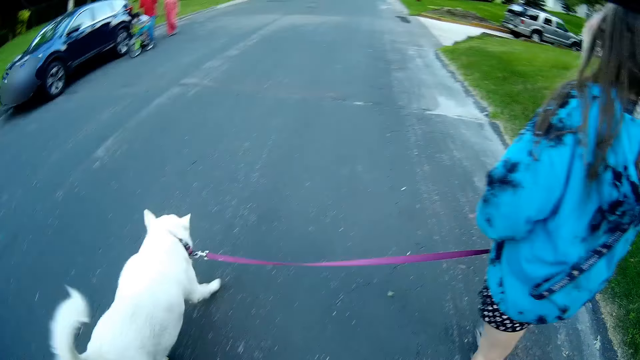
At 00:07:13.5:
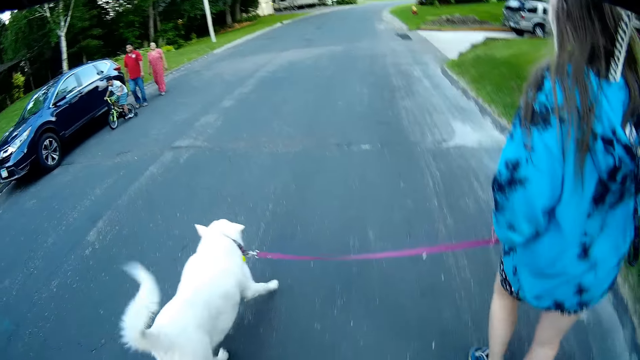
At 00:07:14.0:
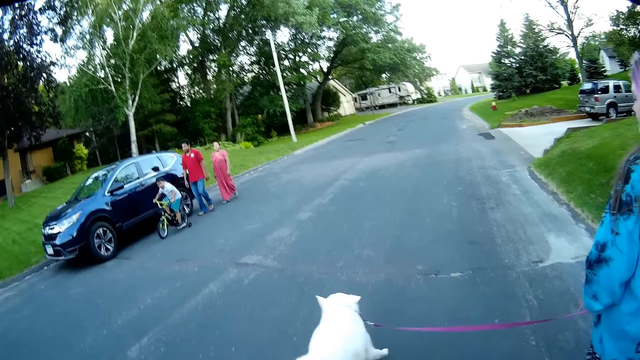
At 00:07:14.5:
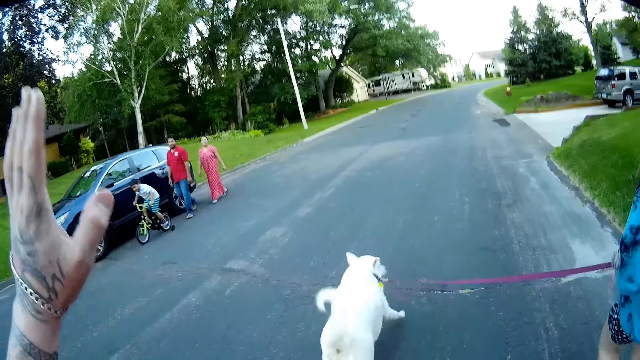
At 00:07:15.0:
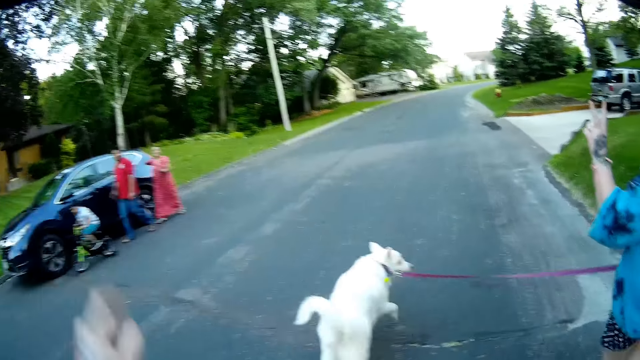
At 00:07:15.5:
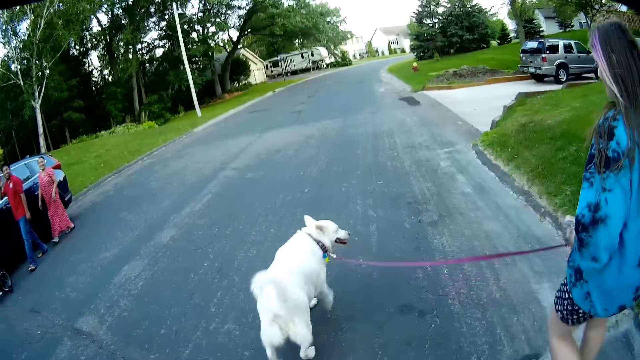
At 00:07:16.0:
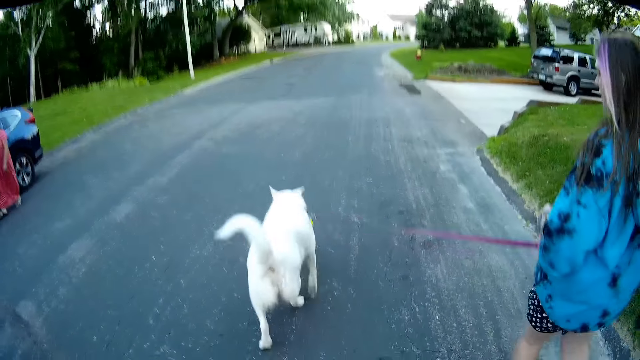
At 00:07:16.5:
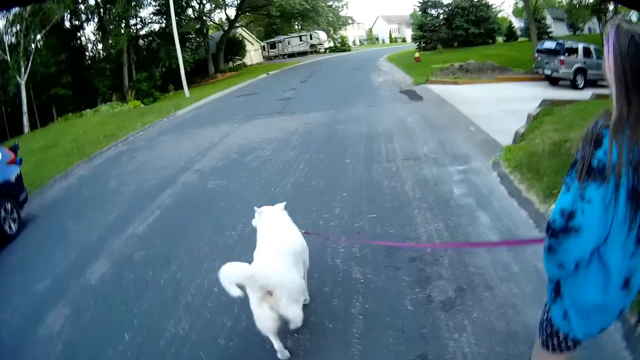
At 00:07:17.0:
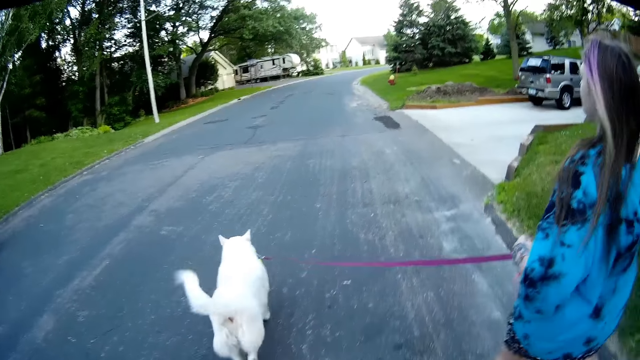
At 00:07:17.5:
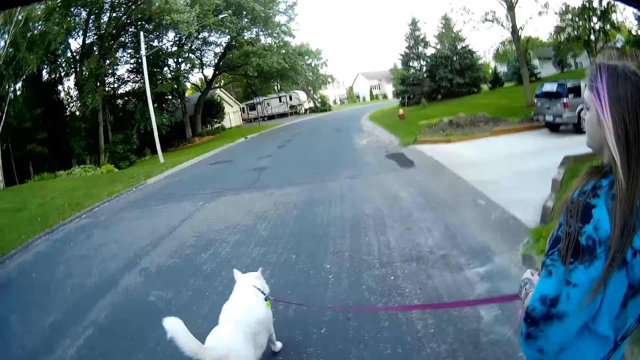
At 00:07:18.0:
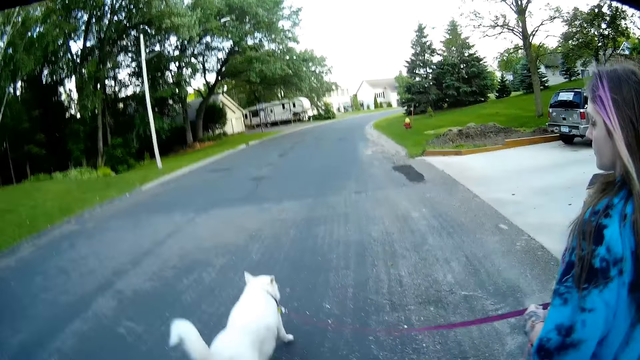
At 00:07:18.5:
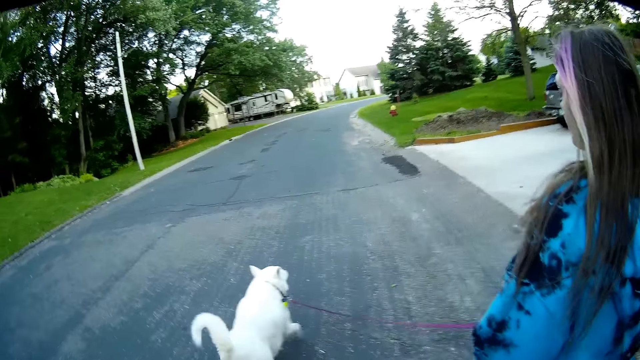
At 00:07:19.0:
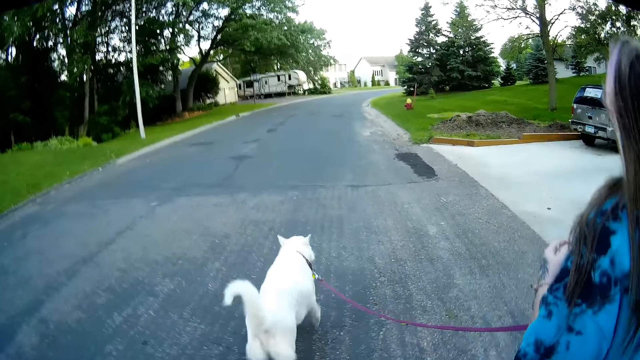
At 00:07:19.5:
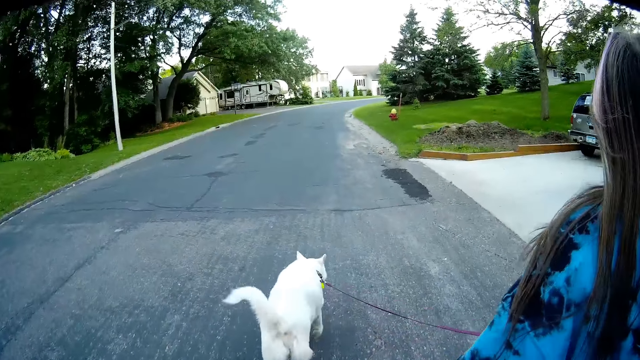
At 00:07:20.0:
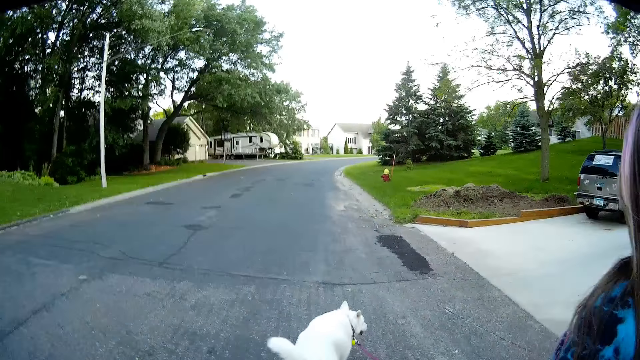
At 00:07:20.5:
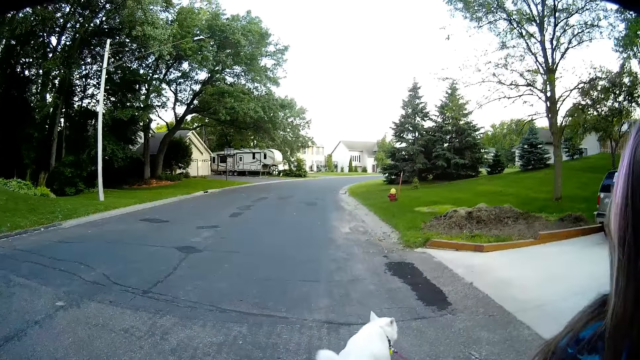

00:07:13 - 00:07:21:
A boy rides a bicycle. A man walks behind the boy. A woman walks behind the man. Another woman walks a dog. The camera wearer walks behind the other woman and the dog.

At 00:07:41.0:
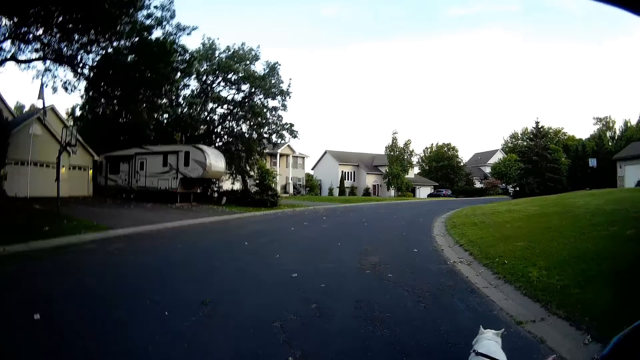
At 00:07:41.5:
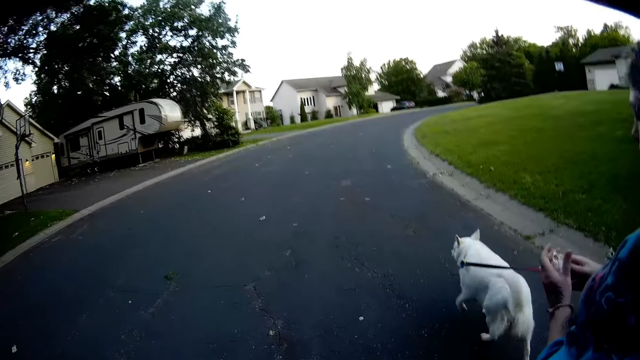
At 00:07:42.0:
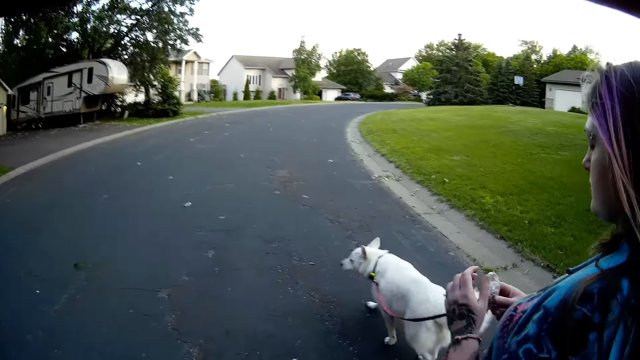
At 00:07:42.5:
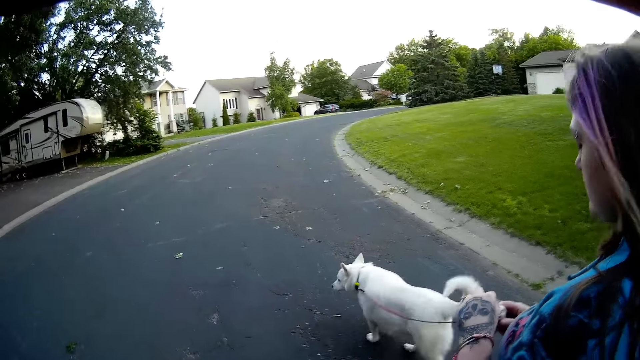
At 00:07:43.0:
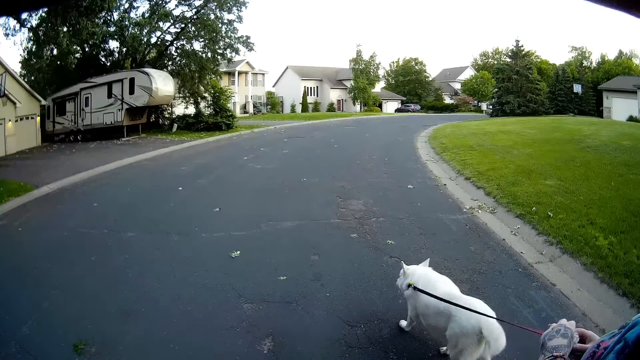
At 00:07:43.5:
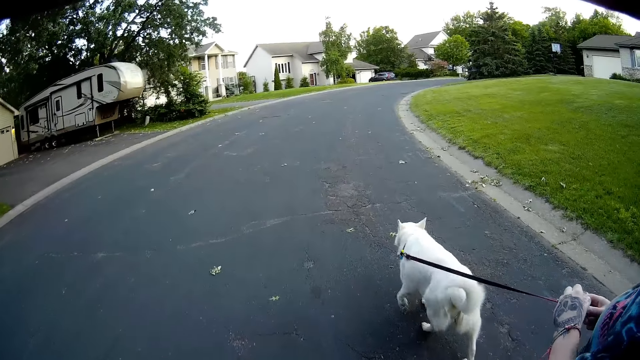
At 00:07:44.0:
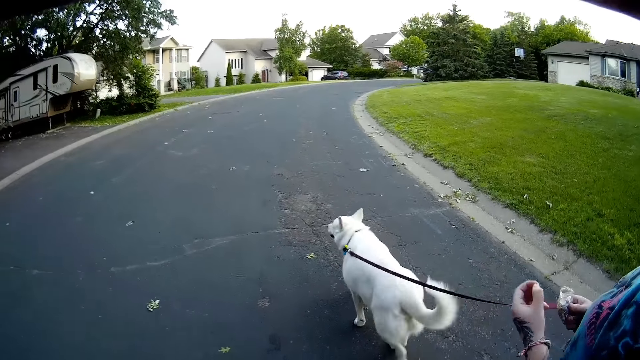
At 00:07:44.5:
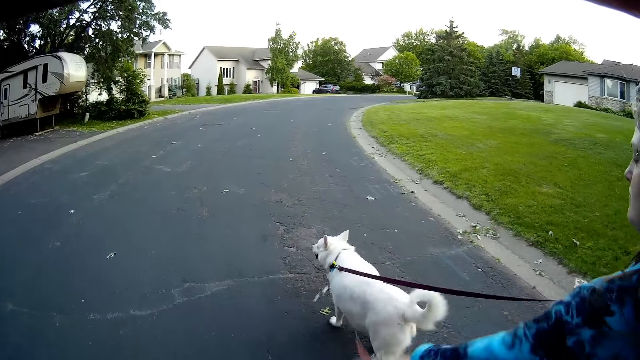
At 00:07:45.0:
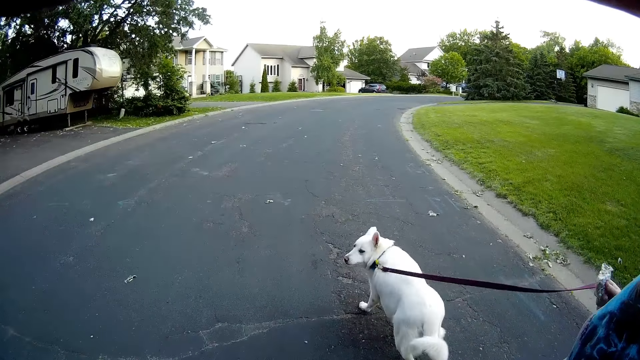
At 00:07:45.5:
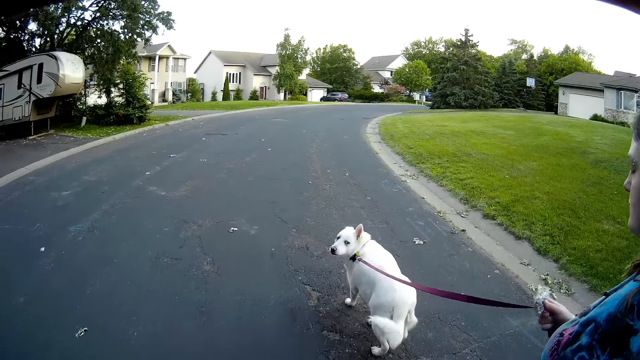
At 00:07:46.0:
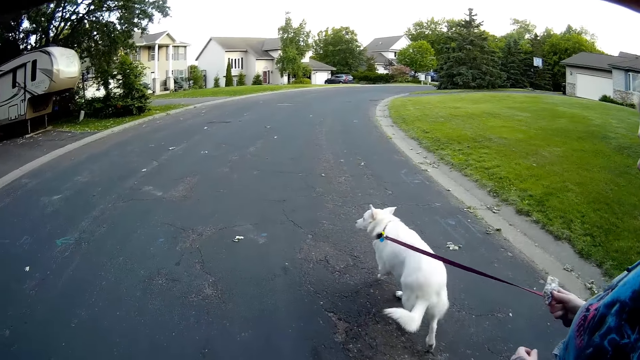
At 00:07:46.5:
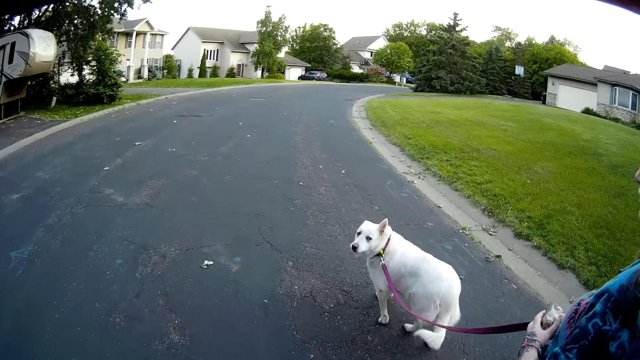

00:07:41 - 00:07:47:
A woman picks a seed with her left hand from a pack in her right hand. She throws the seed in her left hand on the floor.
